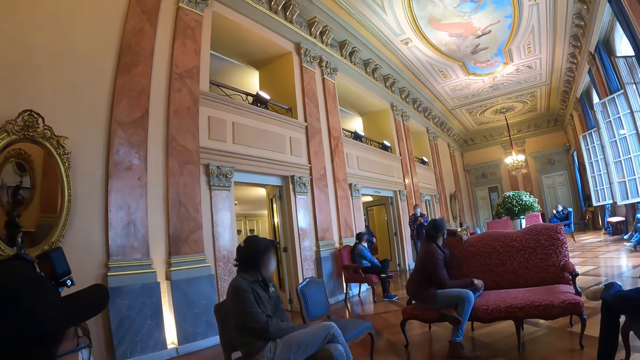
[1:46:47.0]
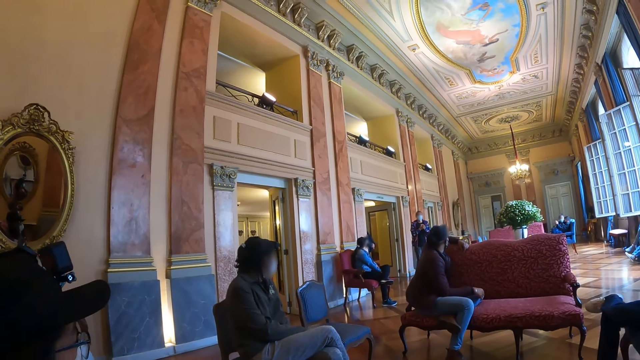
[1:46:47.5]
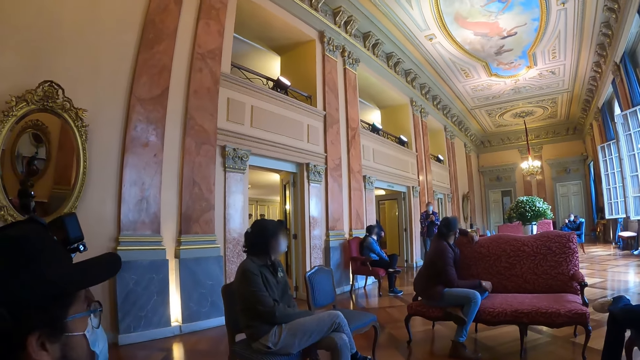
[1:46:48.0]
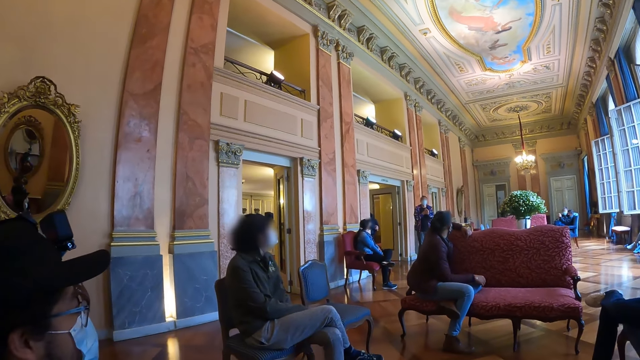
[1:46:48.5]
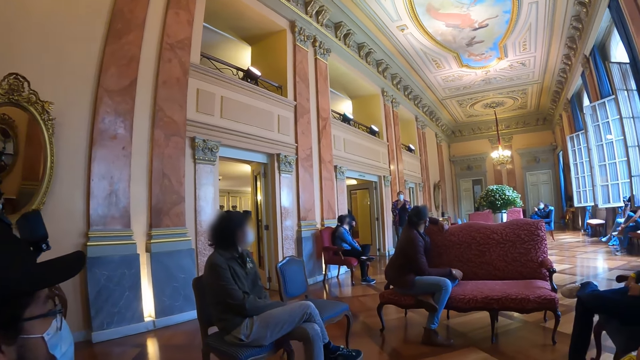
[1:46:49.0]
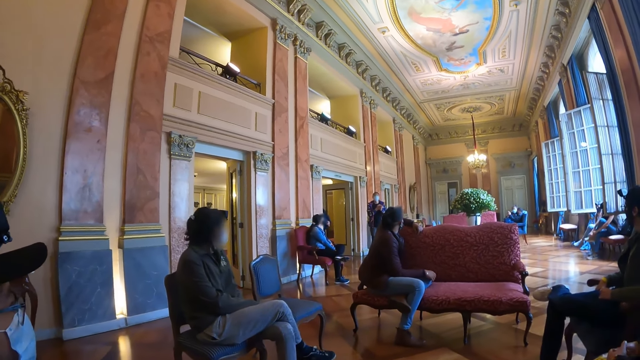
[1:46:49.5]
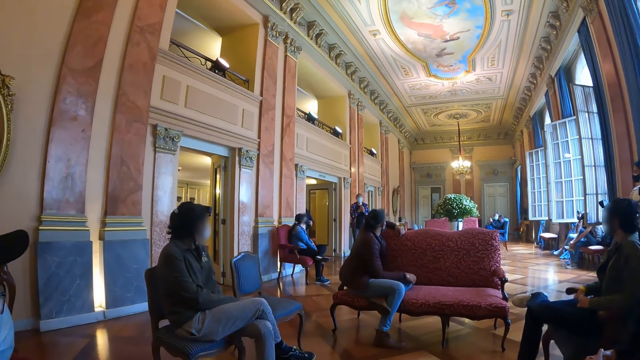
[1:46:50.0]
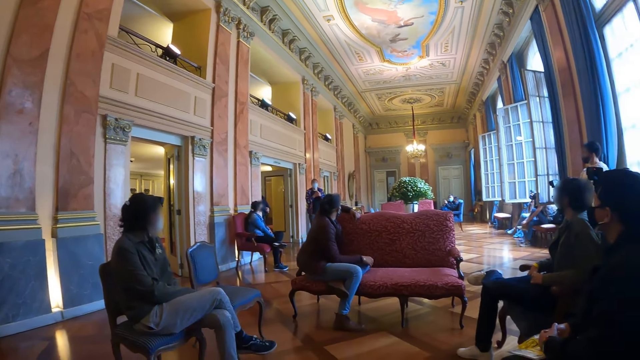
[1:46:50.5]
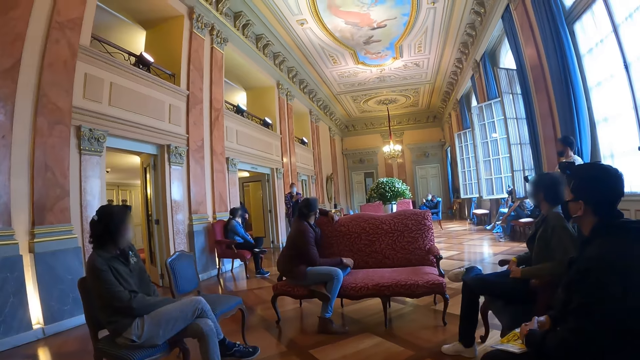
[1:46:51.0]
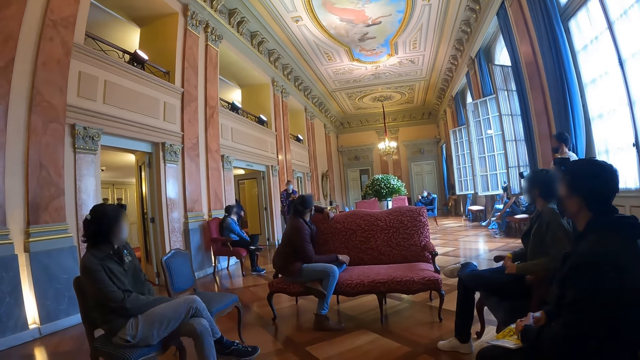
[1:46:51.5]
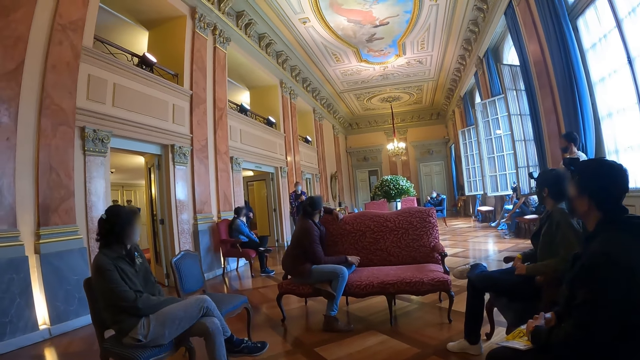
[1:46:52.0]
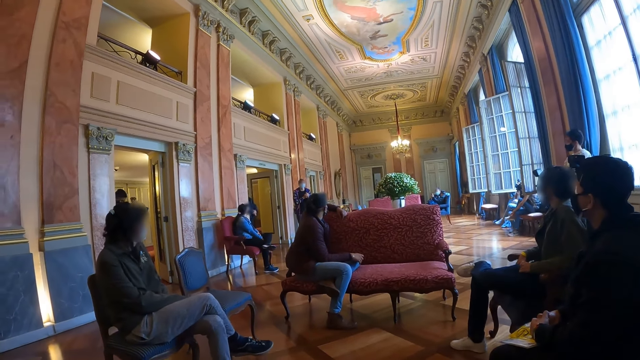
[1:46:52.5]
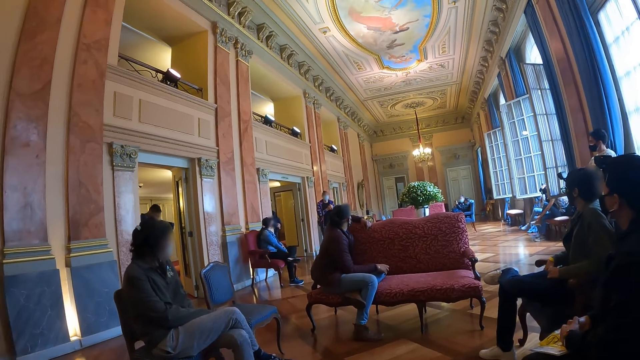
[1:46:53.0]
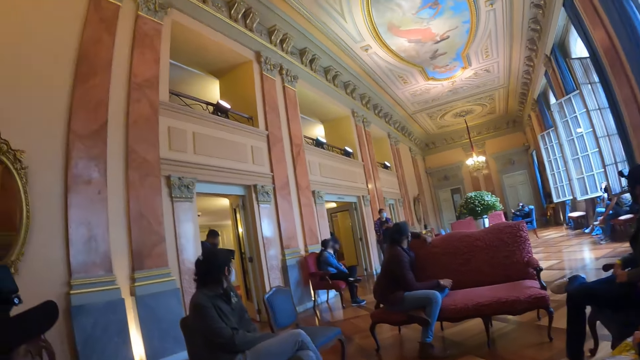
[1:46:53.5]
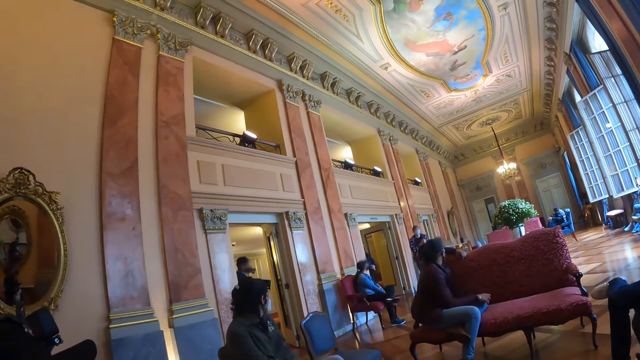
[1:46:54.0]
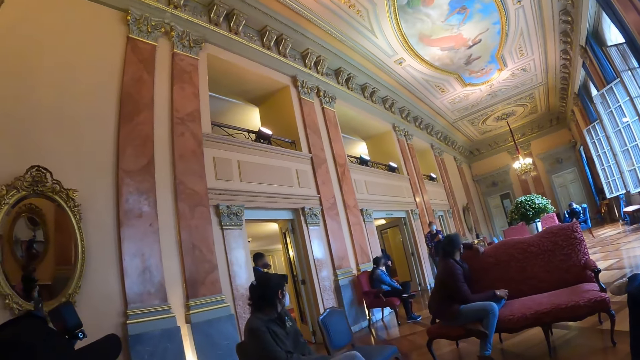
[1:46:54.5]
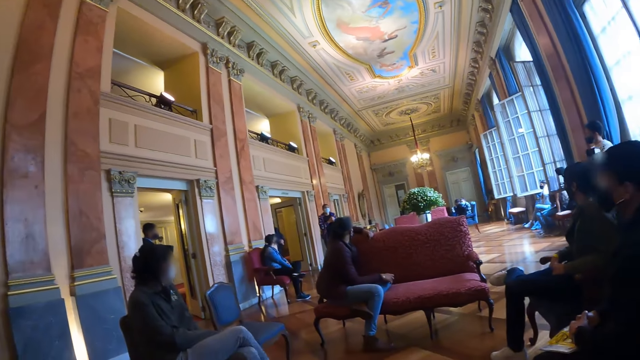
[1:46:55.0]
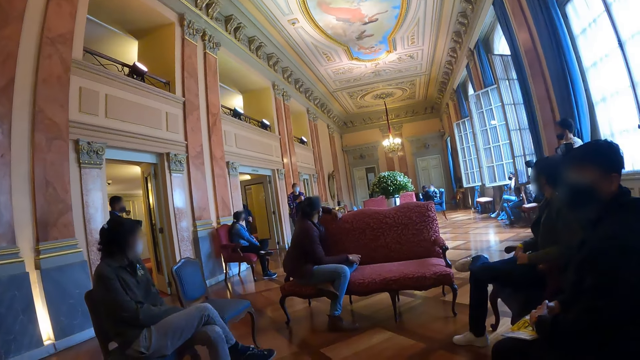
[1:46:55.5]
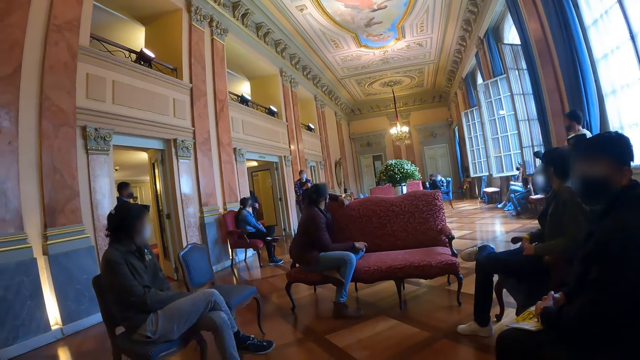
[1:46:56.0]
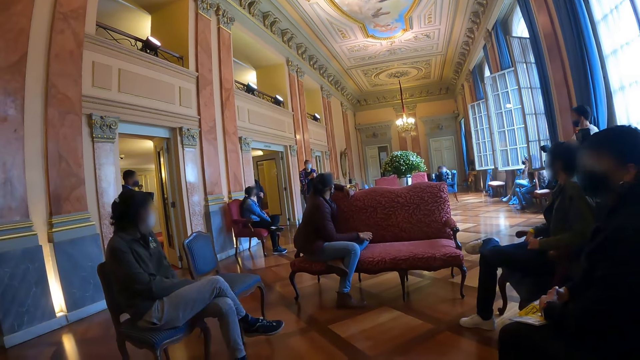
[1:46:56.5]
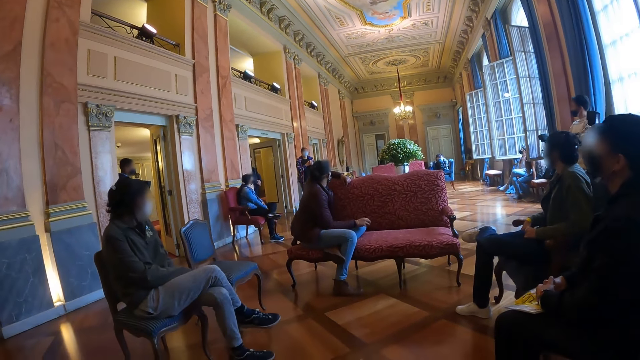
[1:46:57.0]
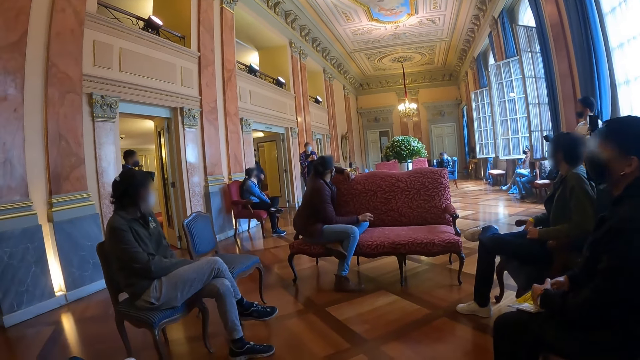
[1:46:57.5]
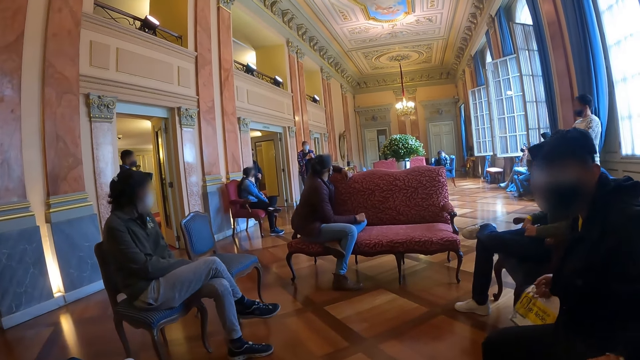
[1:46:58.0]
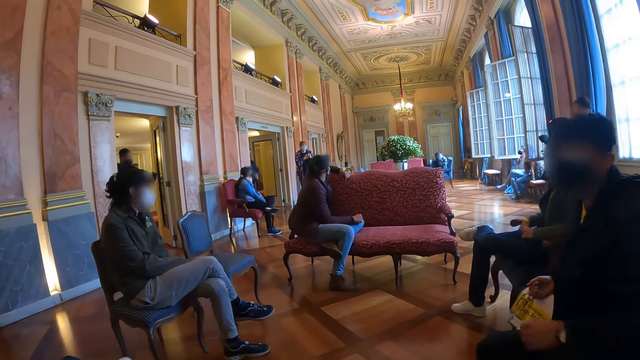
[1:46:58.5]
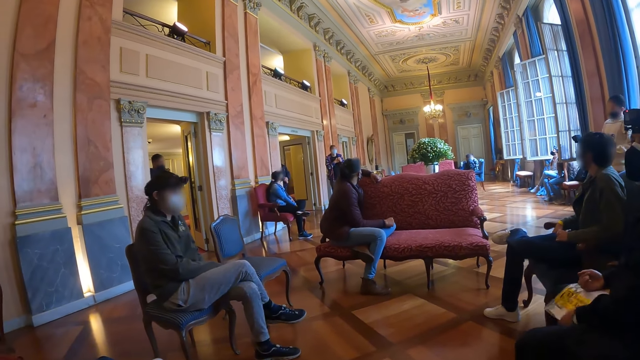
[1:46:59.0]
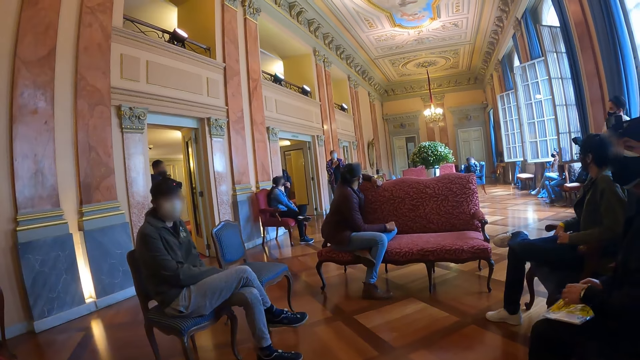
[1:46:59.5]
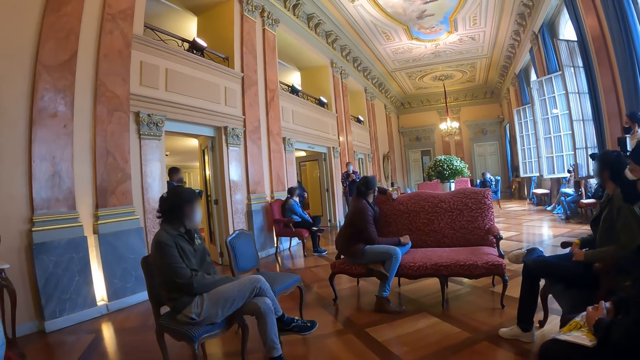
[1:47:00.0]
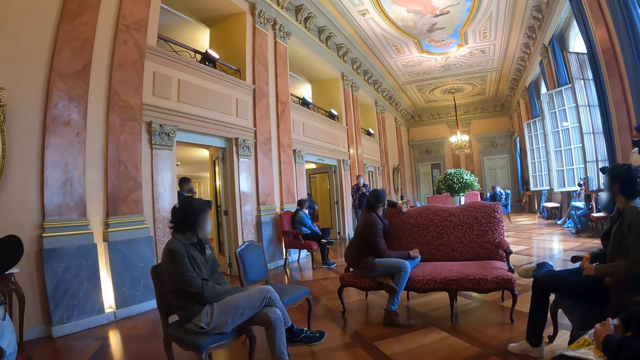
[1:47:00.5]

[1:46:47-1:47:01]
A man nods his head.

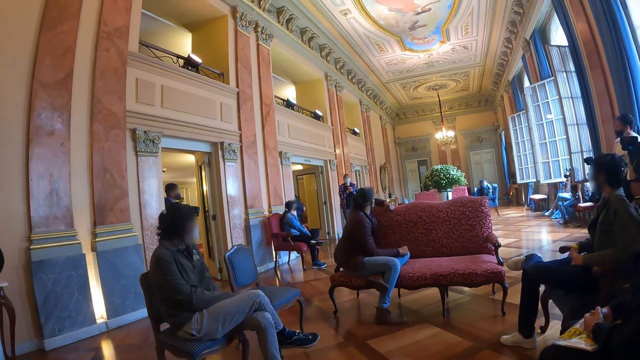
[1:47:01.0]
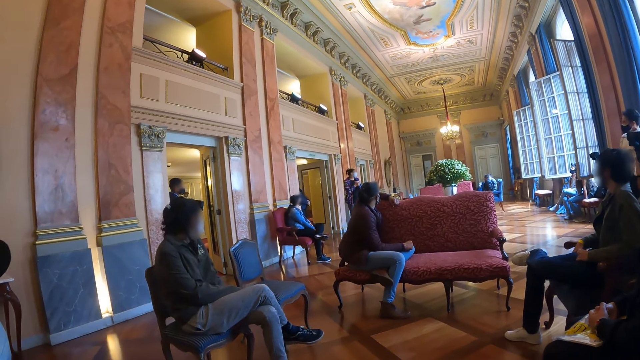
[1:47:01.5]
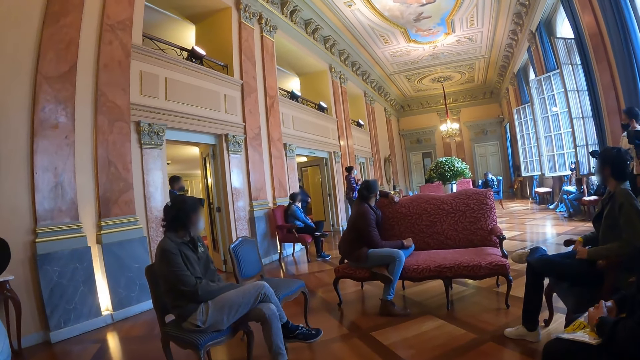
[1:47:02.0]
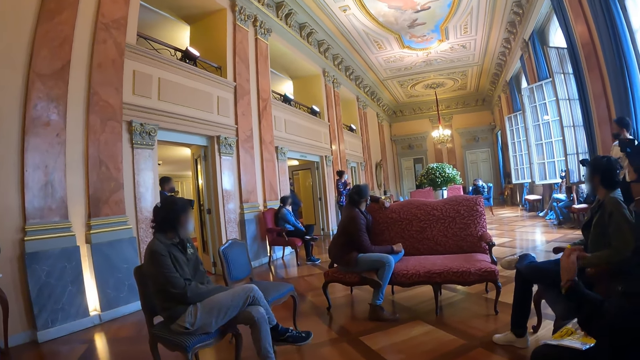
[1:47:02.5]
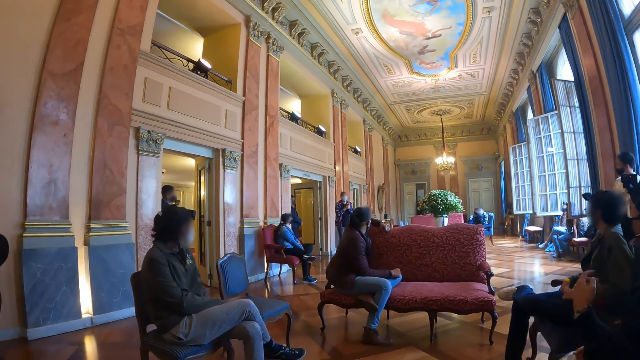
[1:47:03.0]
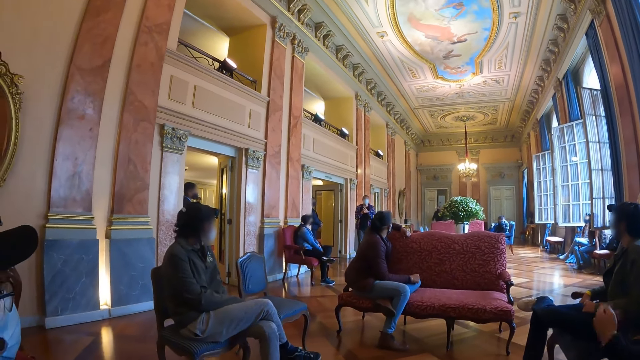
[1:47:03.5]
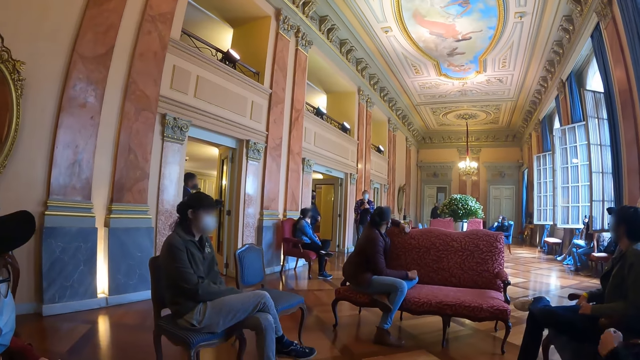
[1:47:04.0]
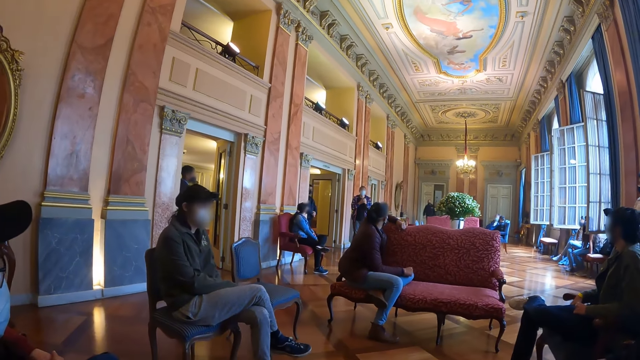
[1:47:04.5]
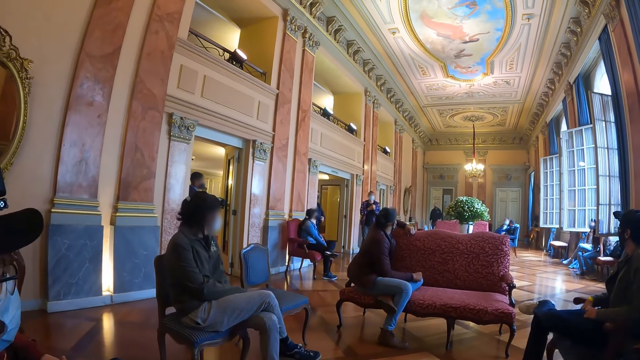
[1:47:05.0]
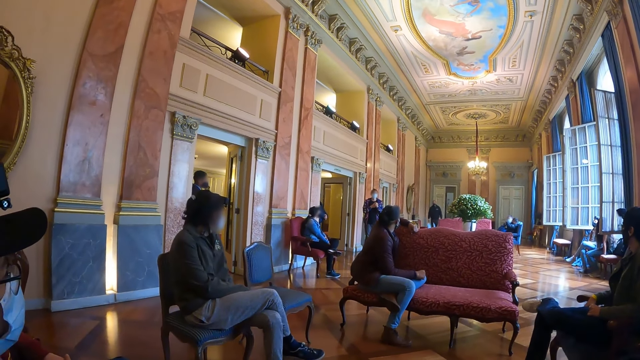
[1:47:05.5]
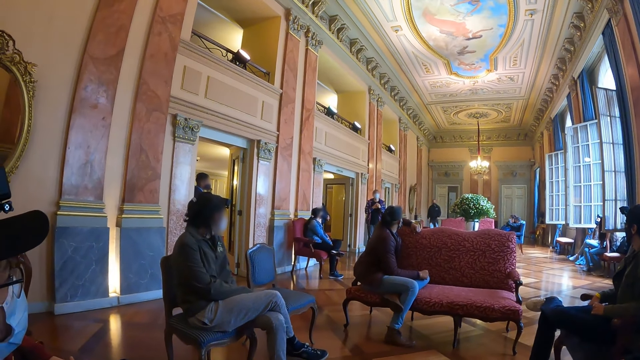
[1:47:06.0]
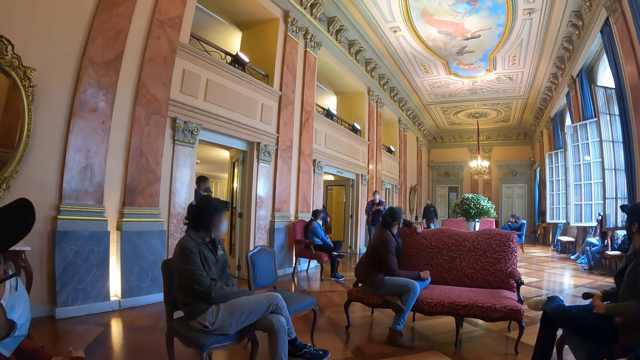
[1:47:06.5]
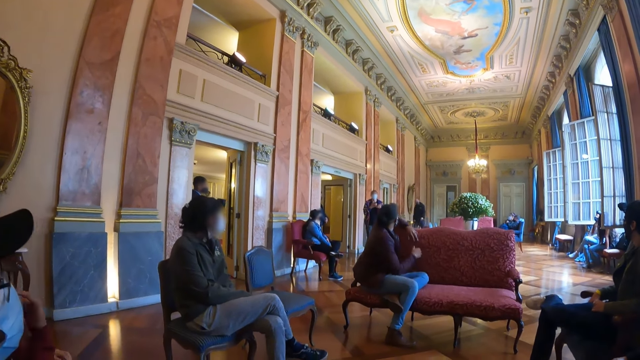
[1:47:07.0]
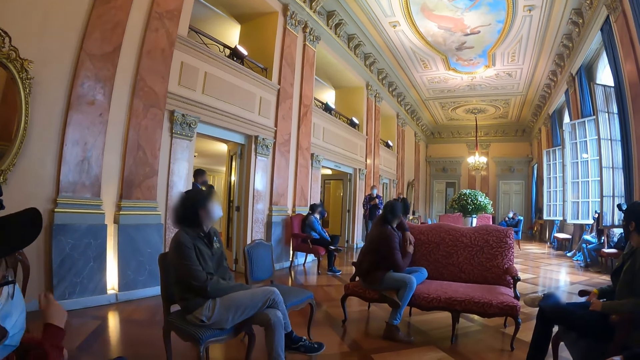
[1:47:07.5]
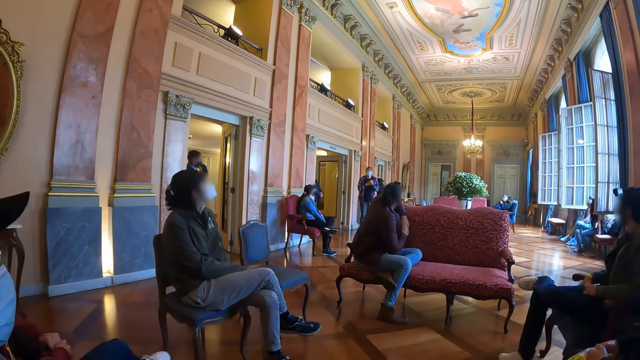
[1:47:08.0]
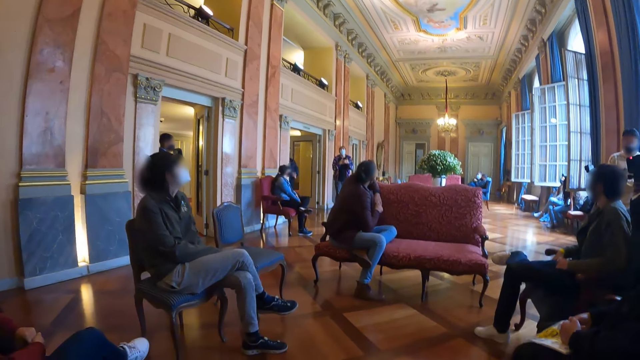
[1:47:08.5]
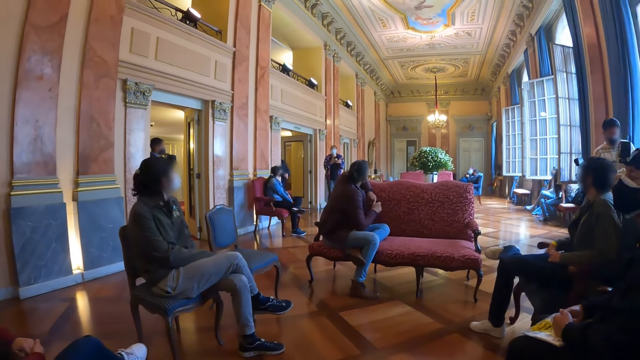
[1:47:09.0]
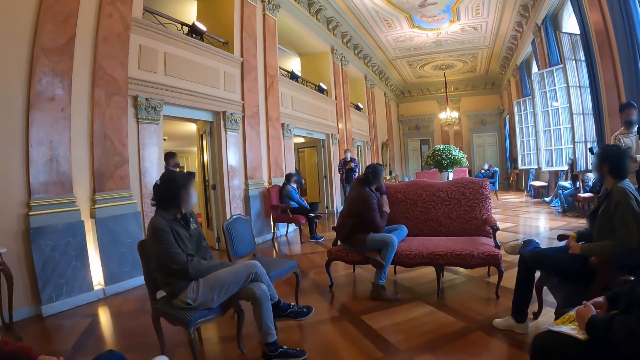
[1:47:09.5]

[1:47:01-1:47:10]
A man gestures with his hands for a woman.
